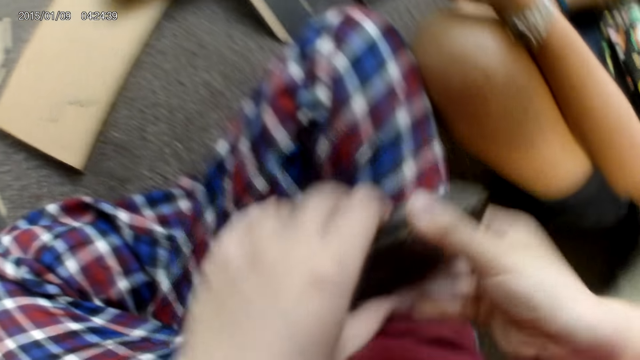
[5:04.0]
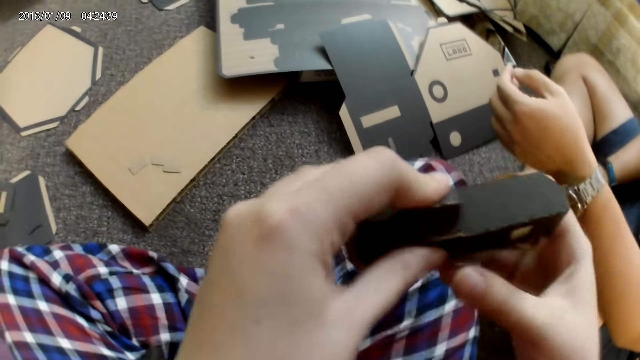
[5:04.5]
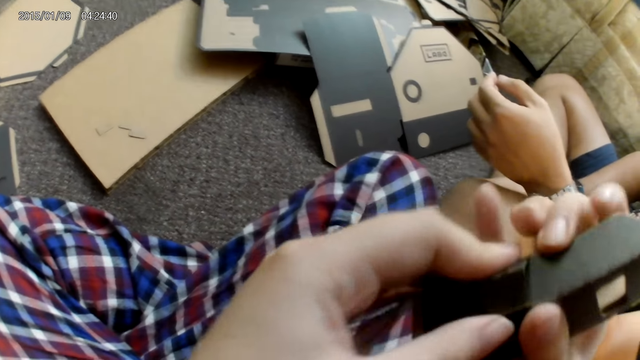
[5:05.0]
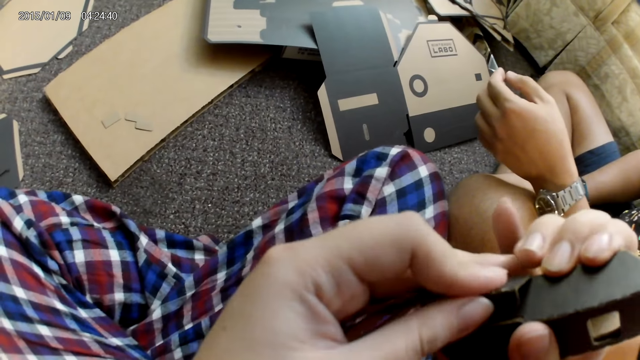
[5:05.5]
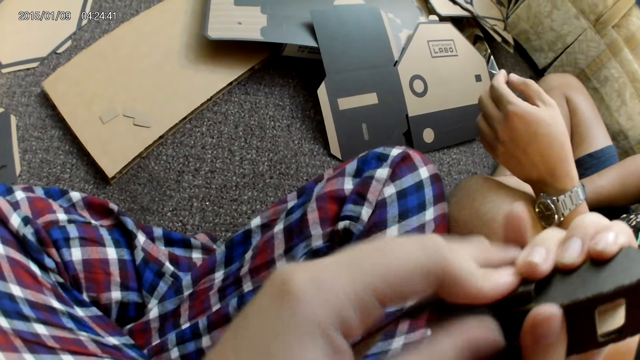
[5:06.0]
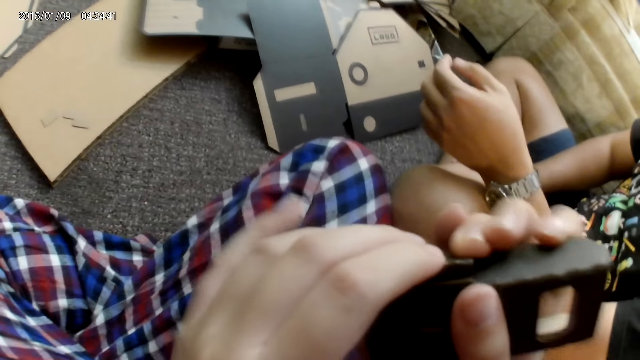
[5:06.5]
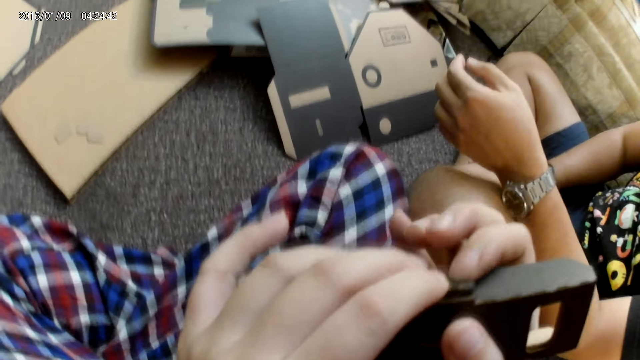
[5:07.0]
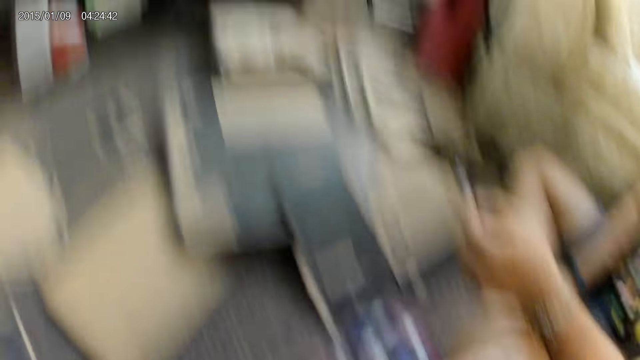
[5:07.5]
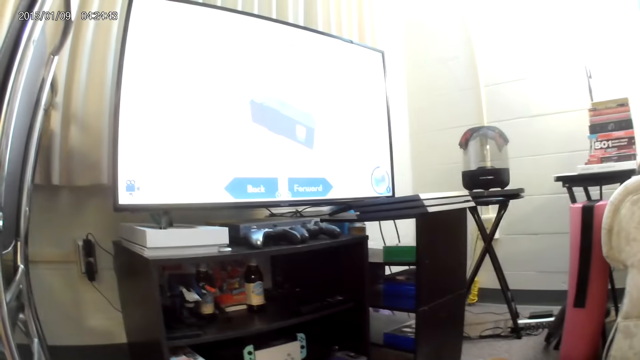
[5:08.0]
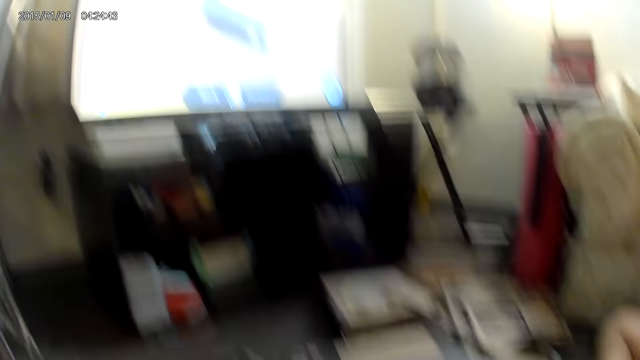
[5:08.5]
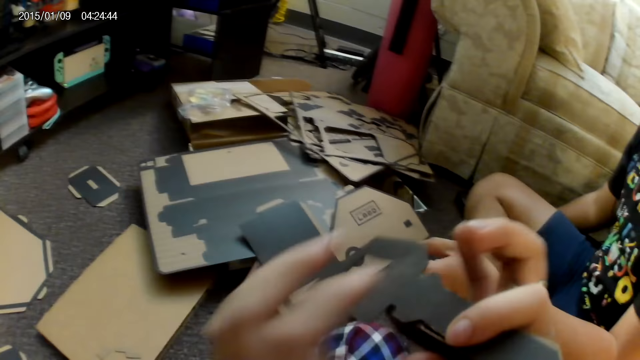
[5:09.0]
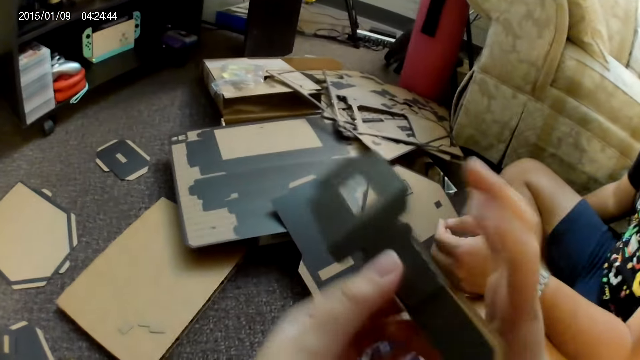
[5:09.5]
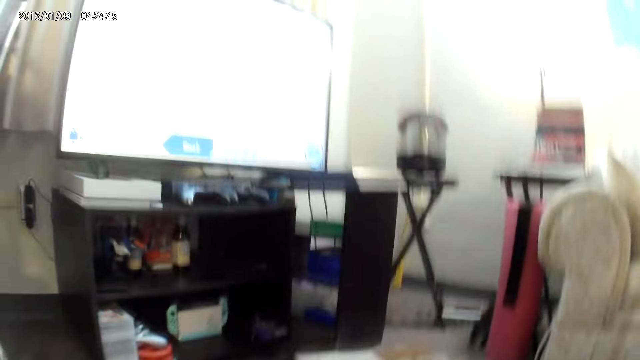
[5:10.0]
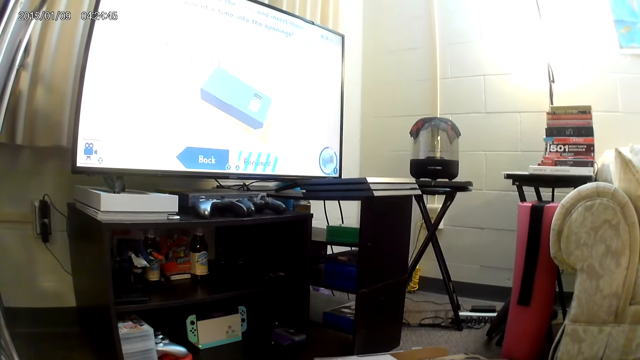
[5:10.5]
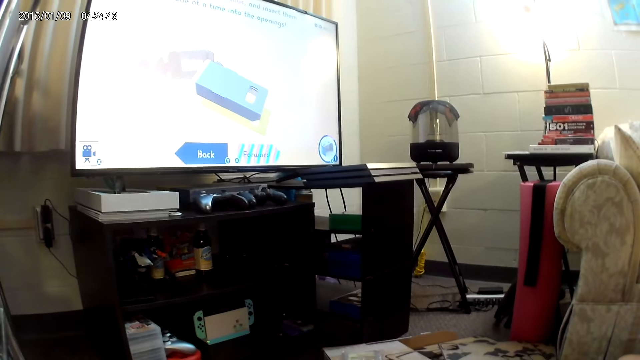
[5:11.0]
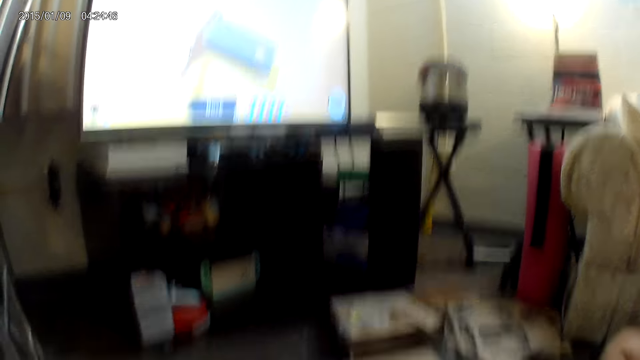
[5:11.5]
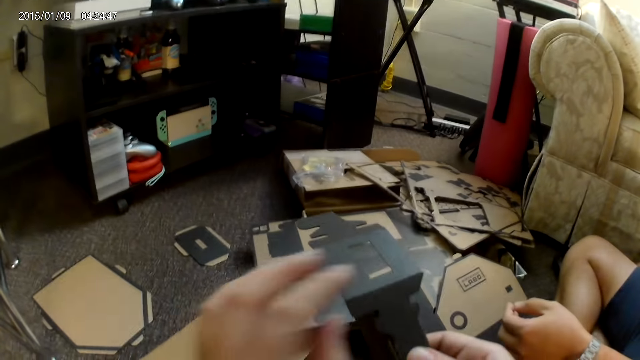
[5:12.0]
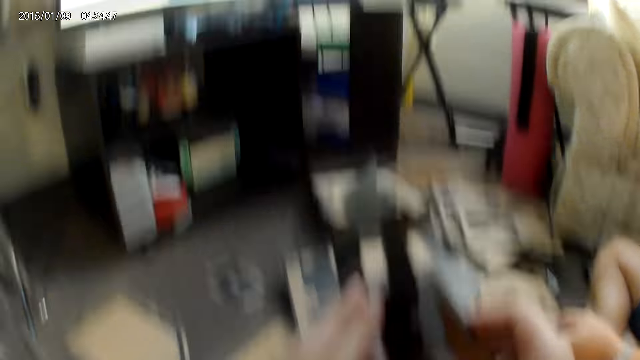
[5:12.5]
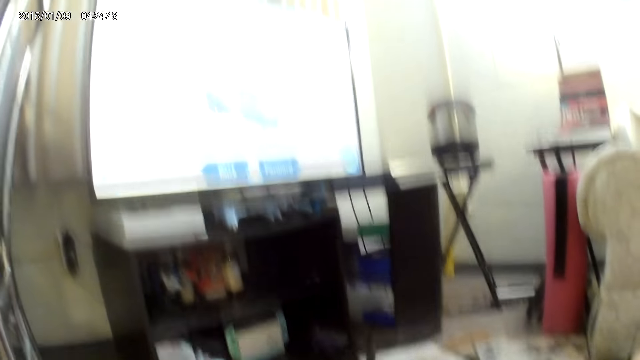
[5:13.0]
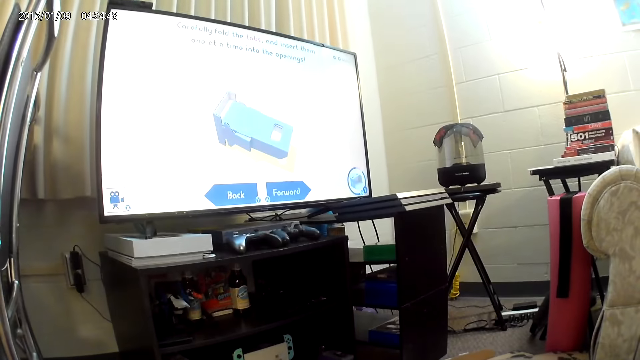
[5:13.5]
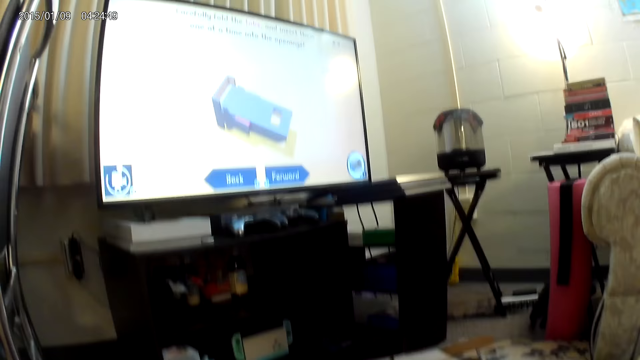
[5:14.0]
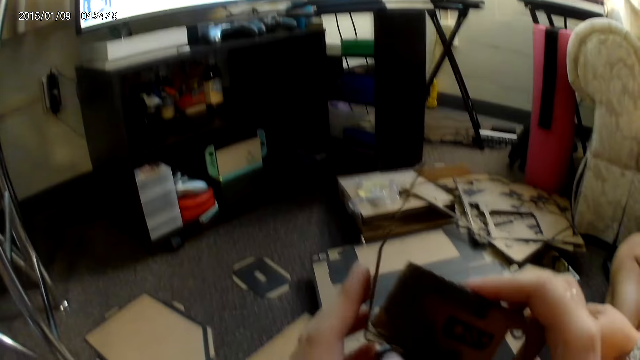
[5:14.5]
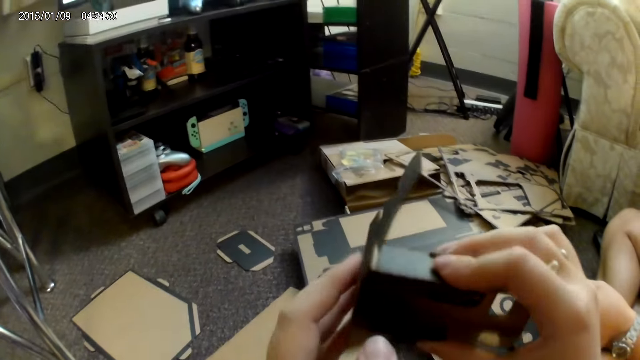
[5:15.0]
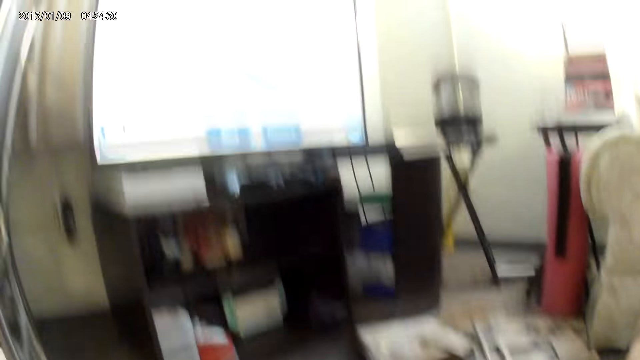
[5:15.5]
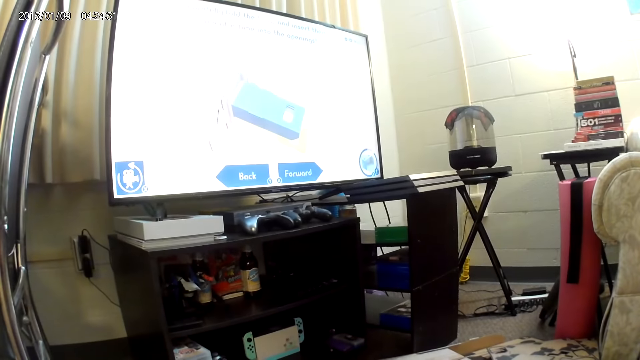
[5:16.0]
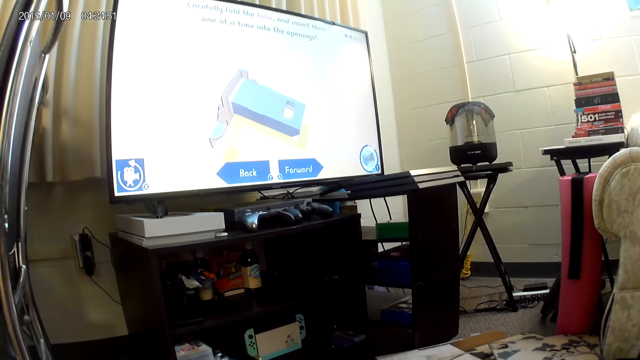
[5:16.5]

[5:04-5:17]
The camera wearer turns a cardbox. She holds a part of the cardboard piece in her right hand with her left hand. She assembles two parts of the cardboard piece with both hands. She folds the cardbox.

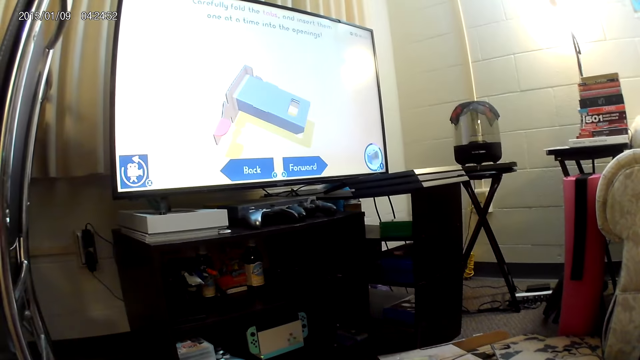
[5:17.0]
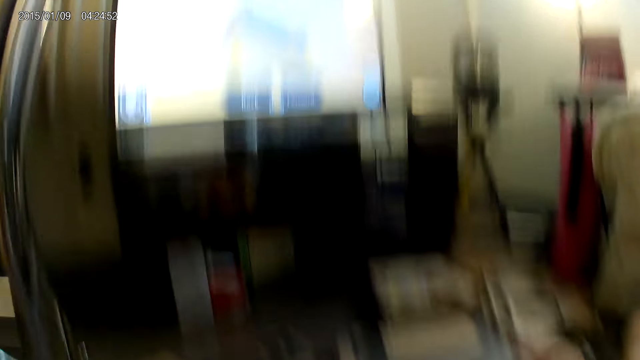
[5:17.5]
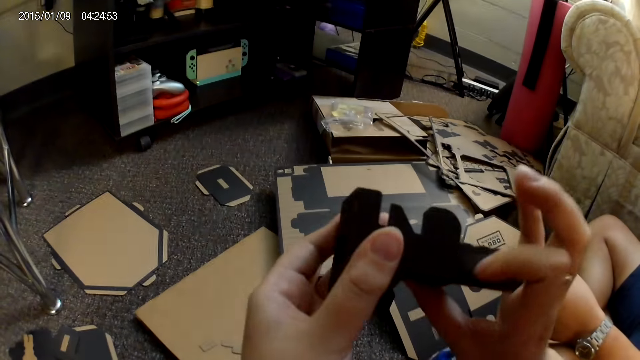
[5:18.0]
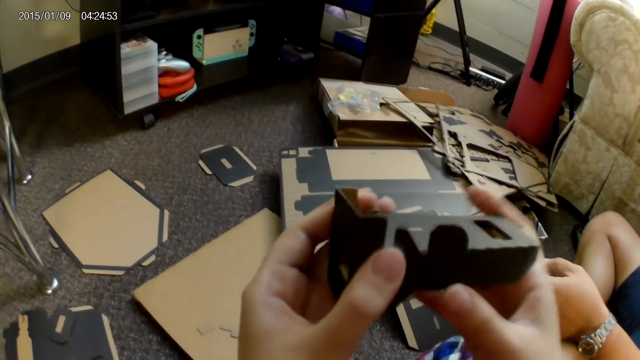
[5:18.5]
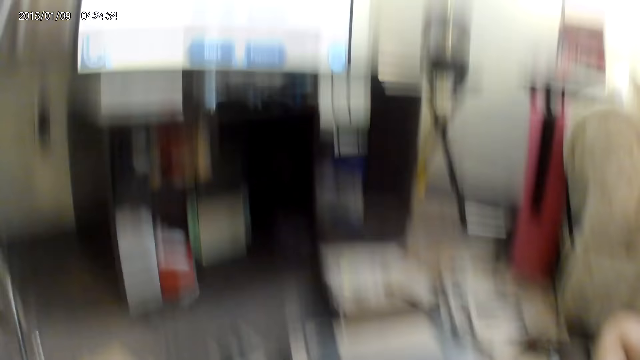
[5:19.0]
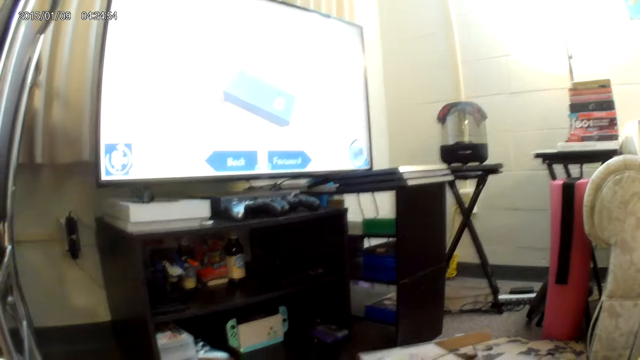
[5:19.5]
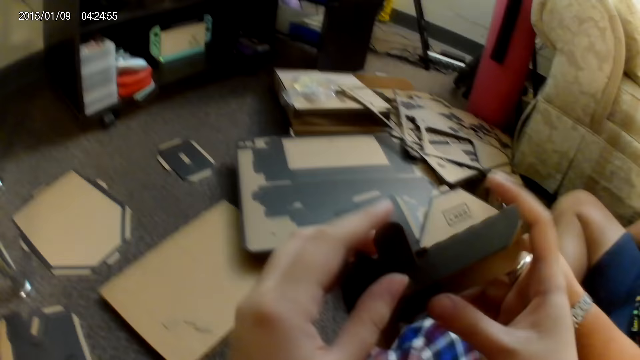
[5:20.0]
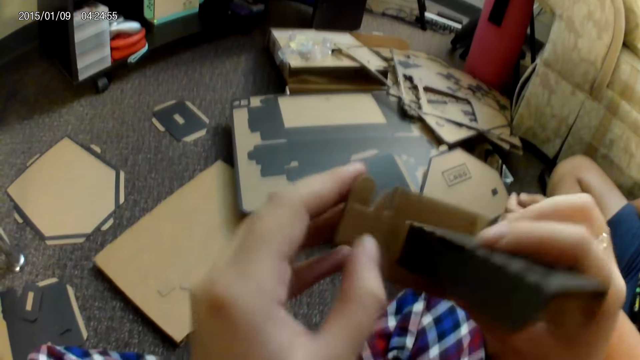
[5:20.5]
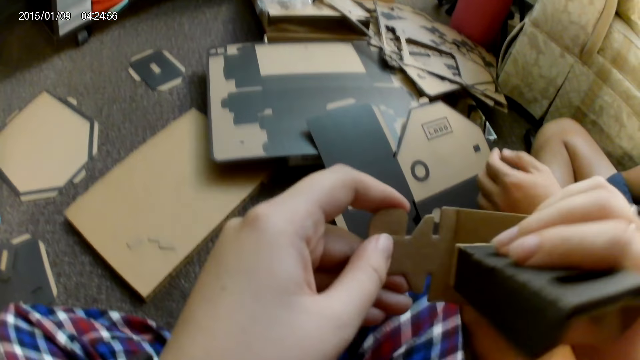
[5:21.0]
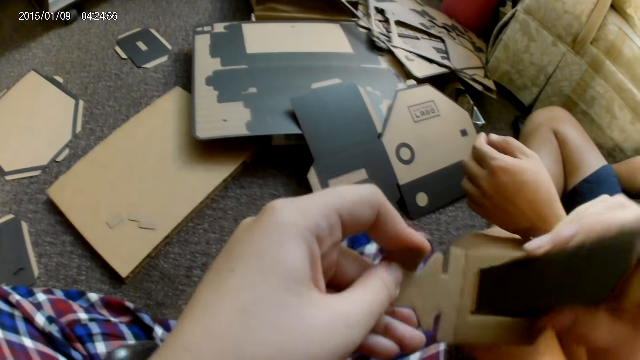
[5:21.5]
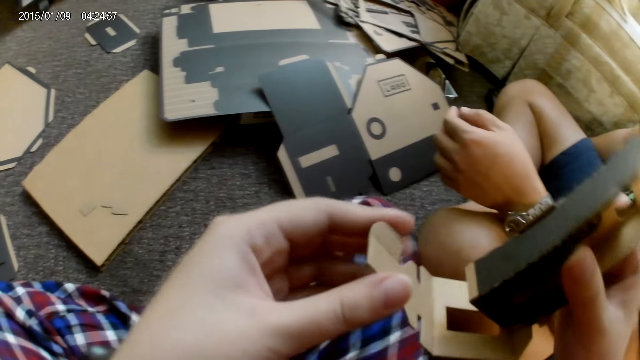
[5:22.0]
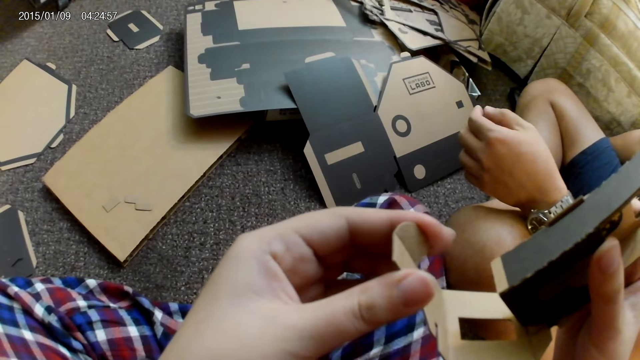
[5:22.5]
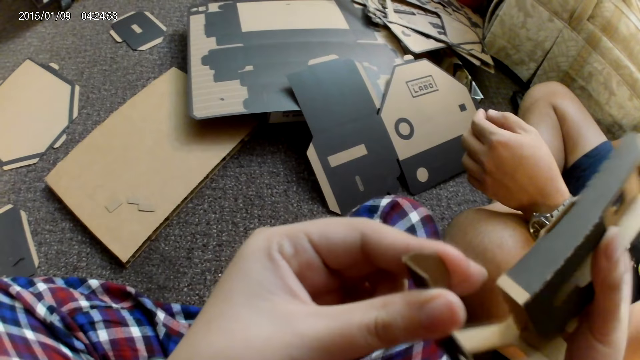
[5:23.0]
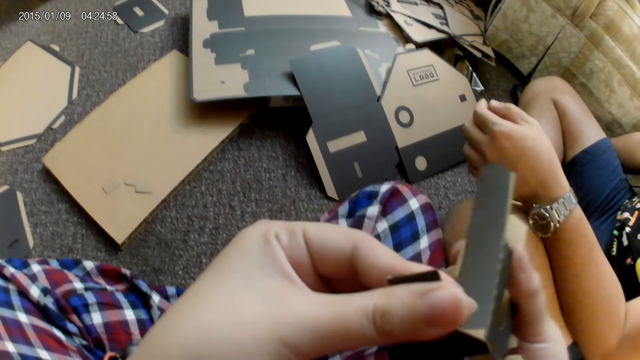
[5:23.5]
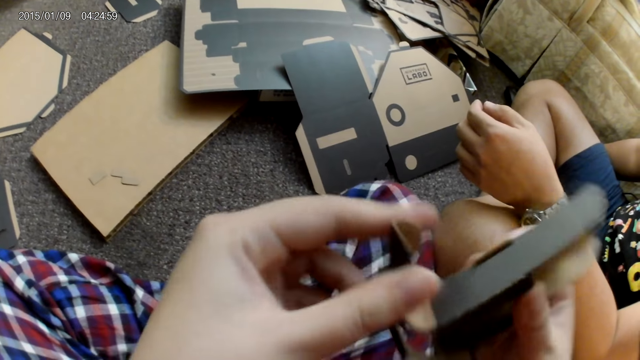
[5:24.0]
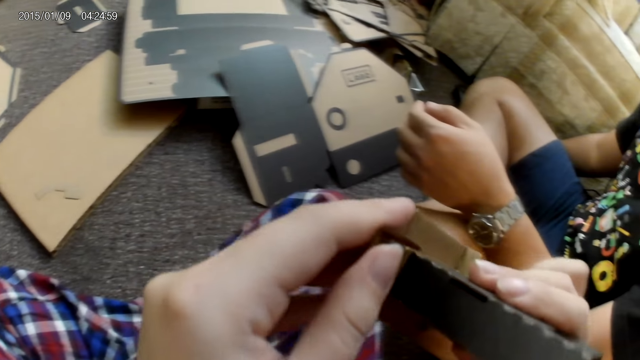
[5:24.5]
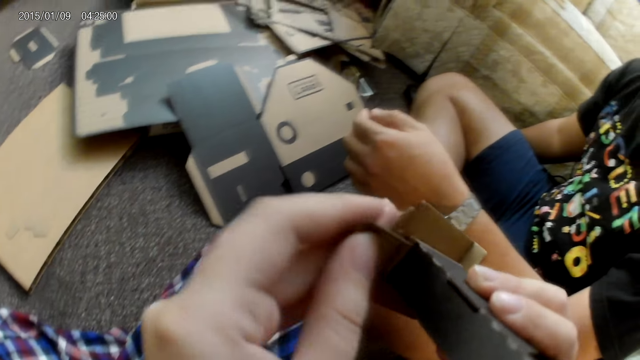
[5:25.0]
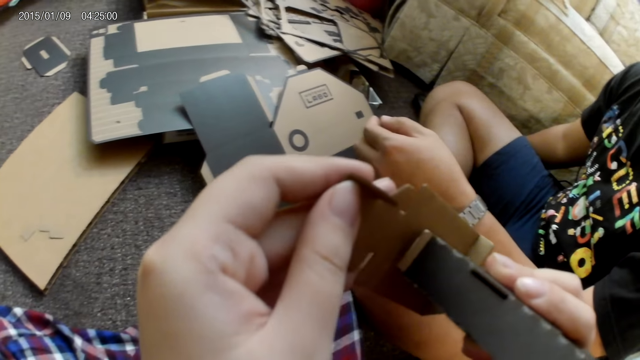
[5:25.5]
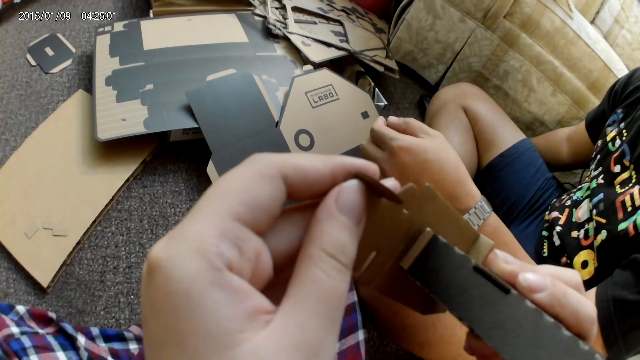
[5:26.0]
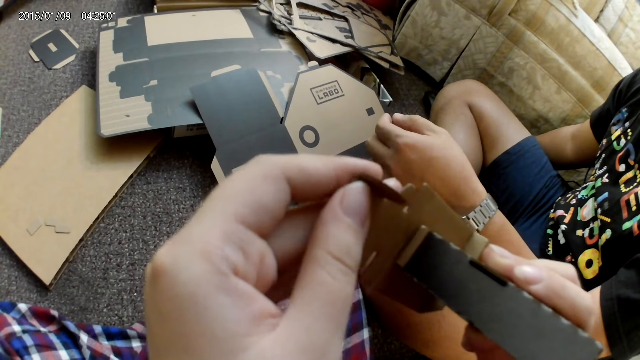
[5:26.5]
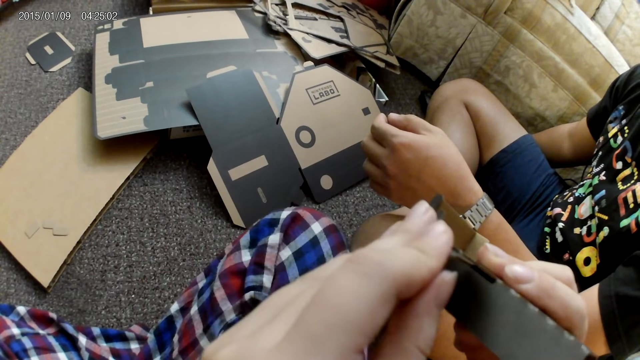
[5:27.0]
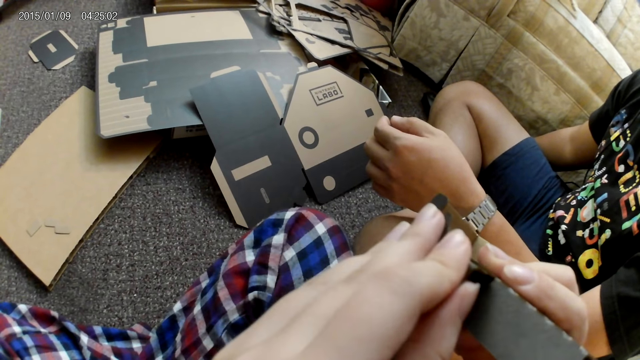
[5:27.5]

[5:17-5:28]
The camera wearer touches the cardboard piece with her right hand. She adjusts a part of the cardboard piece in her right hand with her left hand. She assembles two parts of the cardboard piece with both hands.
